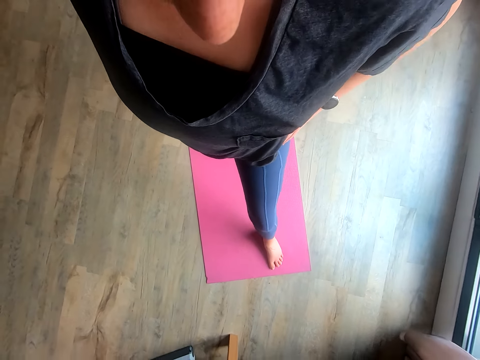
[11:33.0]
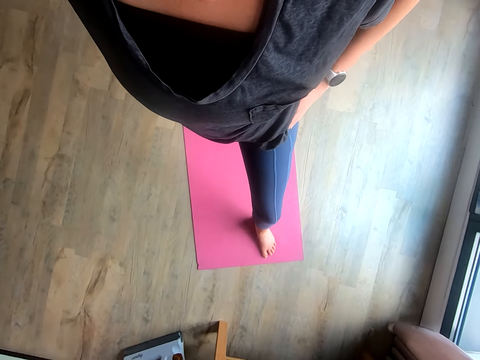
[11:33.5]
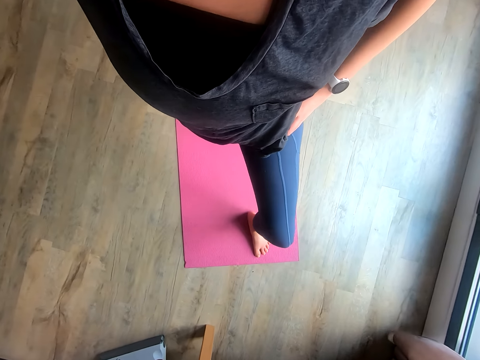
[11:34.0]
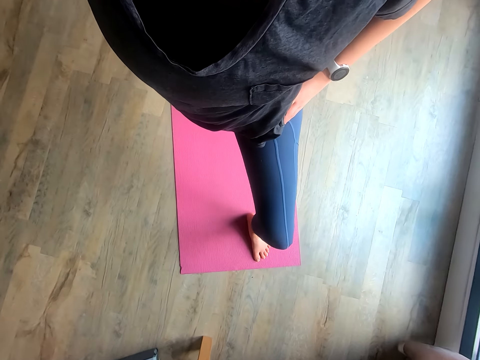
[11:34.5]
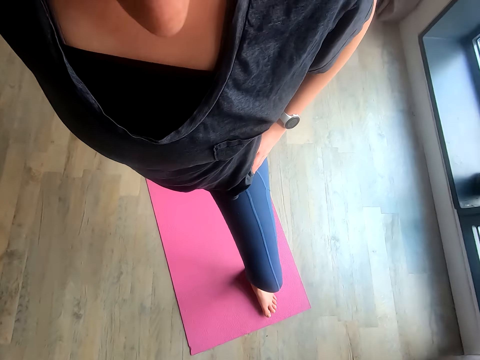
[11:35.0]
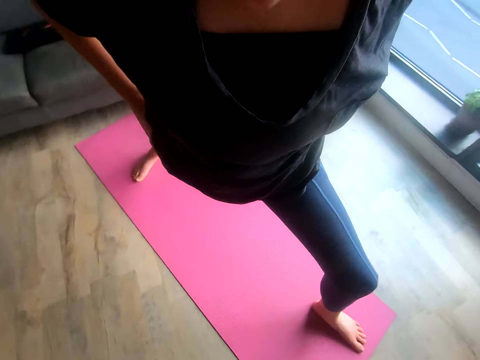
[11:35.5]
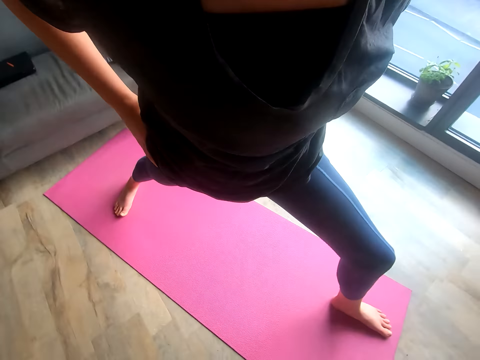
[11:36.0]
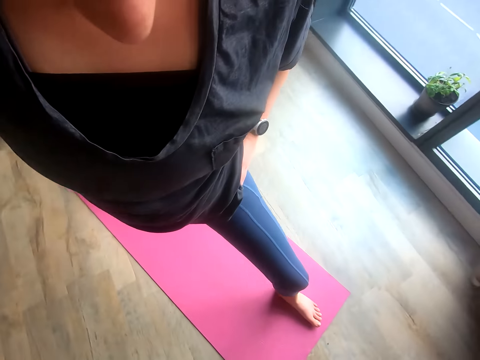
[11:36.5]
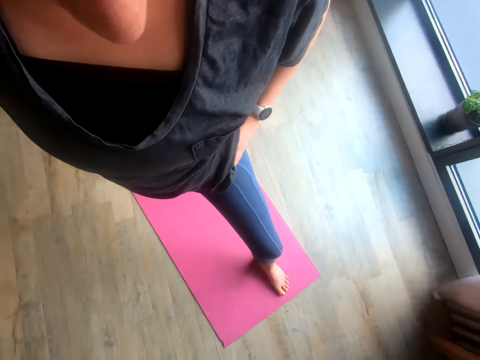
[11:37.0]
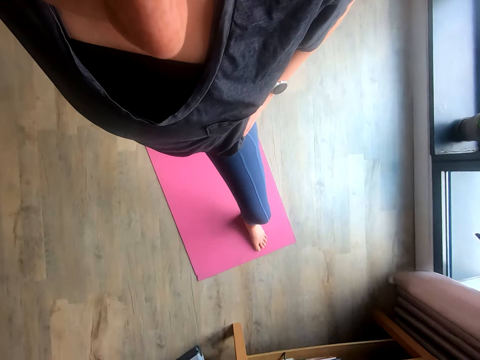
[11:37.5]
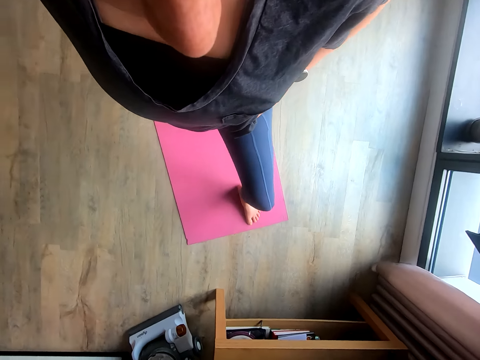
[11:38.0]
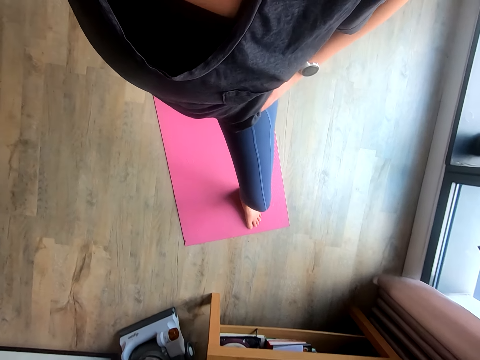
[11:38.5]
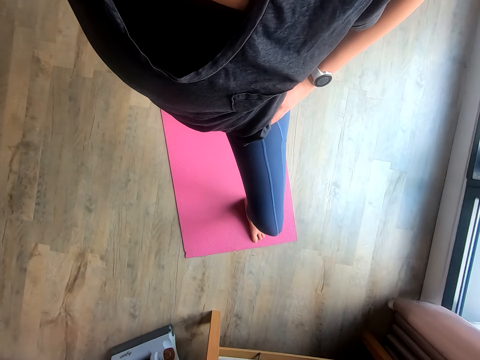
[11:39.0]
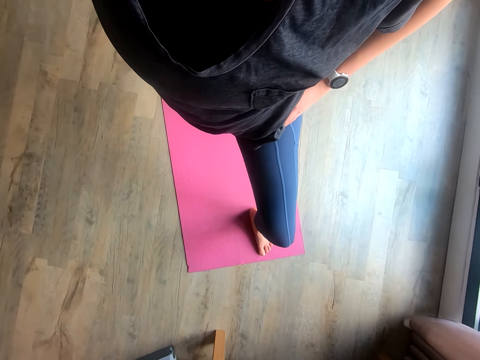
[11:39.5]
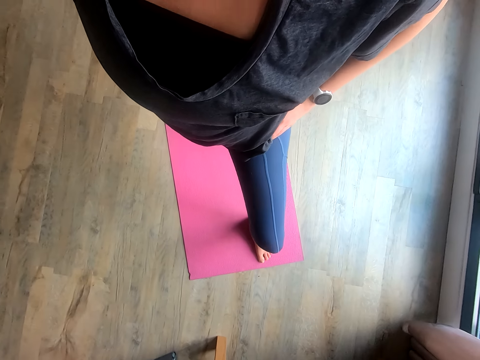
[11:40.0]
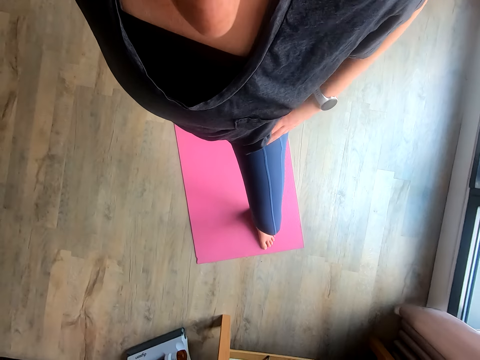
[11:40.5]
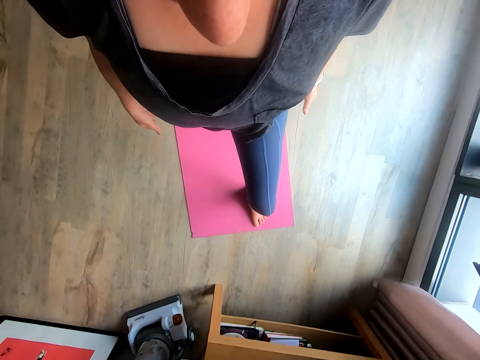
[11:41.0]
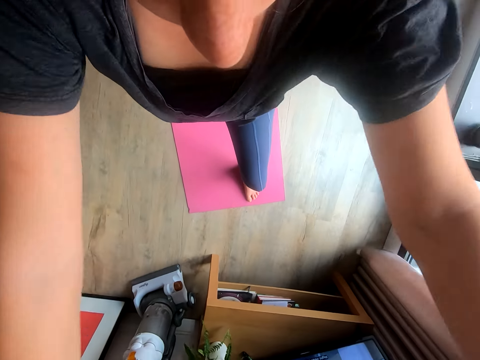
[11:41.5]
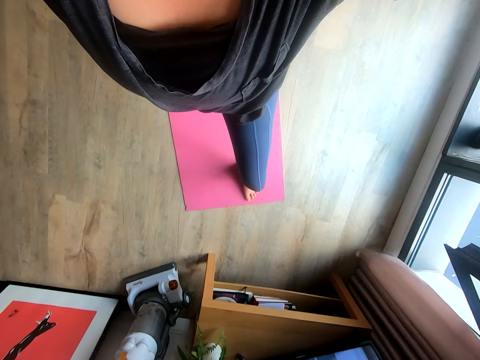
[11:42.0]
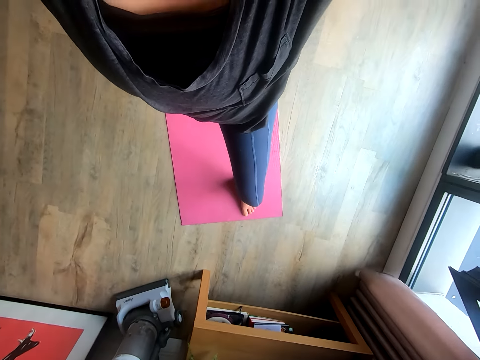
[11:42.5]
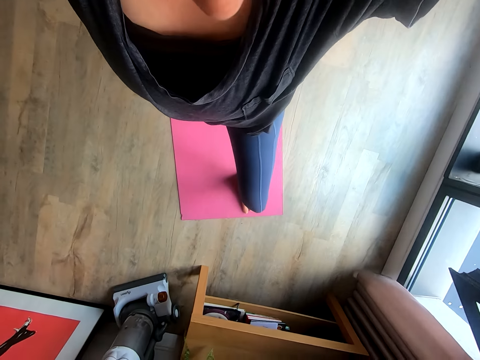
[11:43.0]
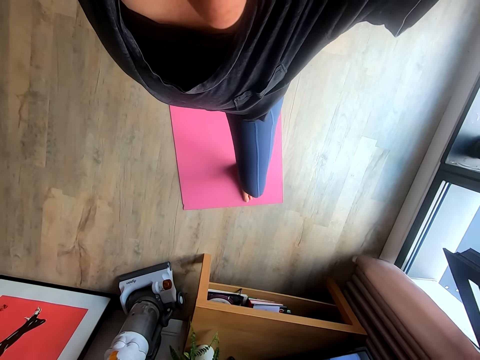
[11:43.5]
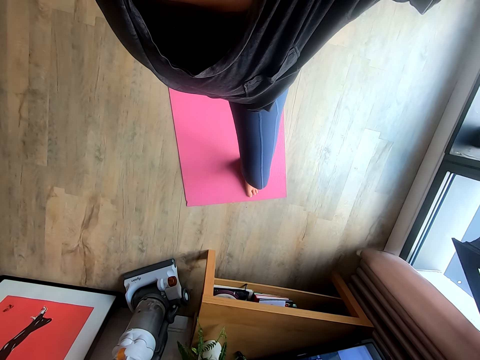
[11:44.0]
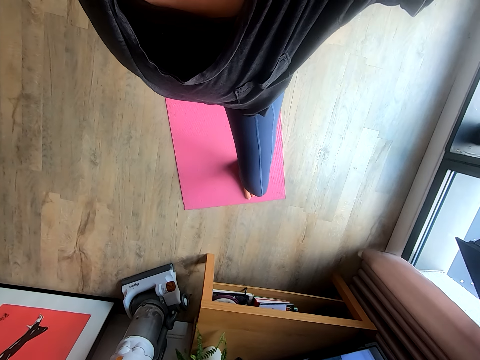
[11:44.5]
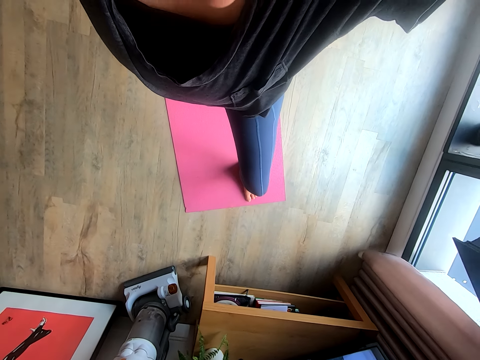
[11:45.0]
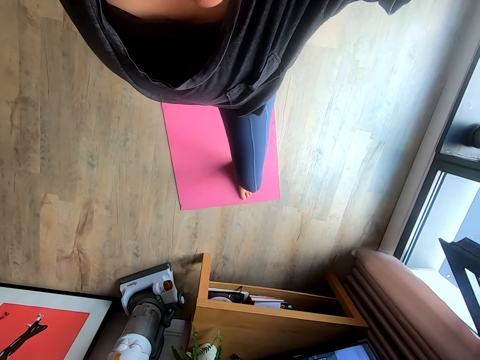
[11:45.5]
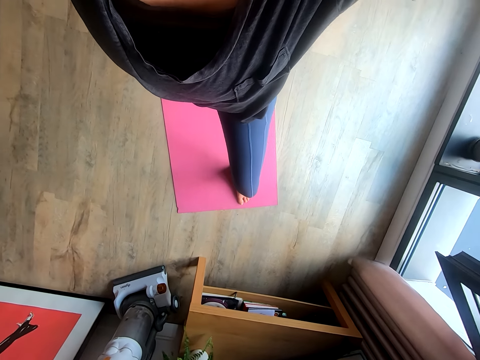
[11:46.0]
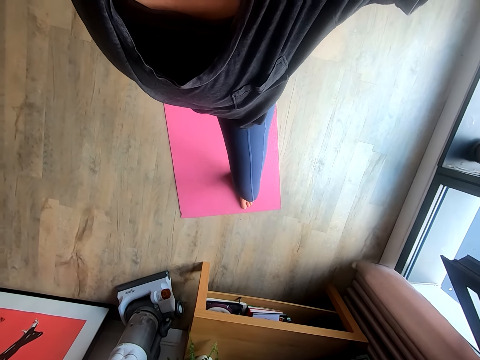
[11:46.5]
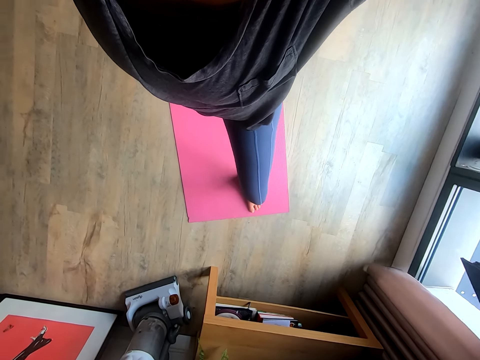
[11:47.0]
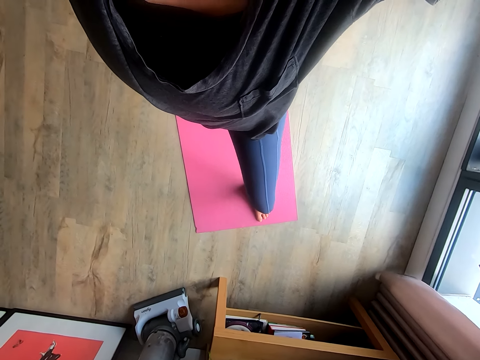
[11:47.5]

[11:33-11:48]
The camera wearer raises her hand.

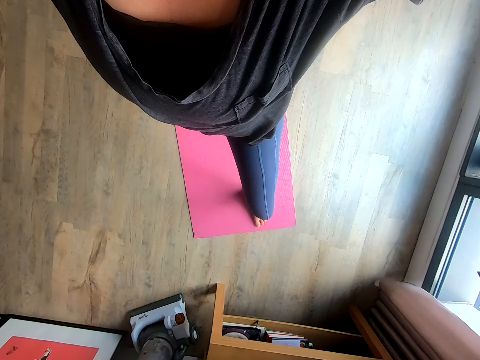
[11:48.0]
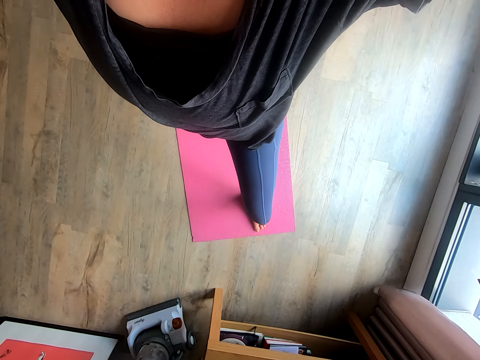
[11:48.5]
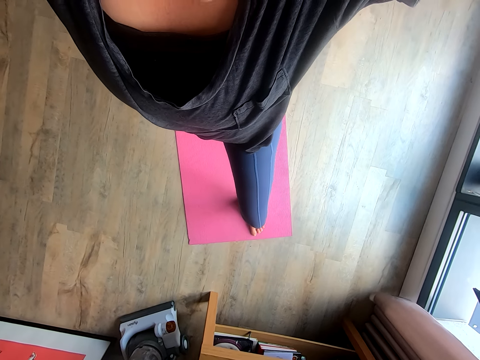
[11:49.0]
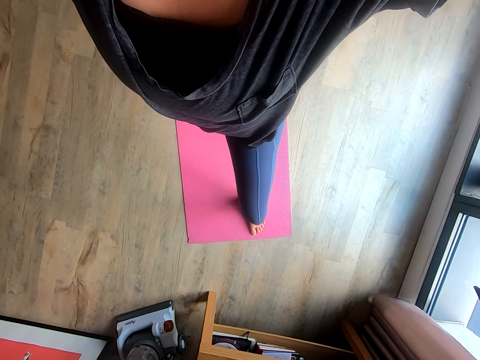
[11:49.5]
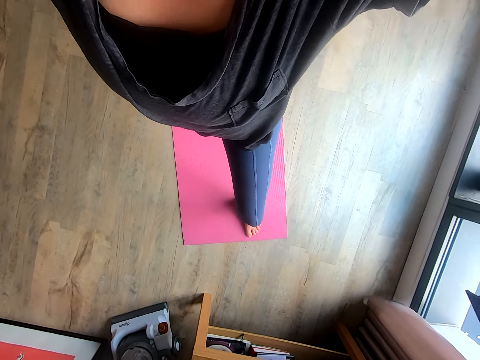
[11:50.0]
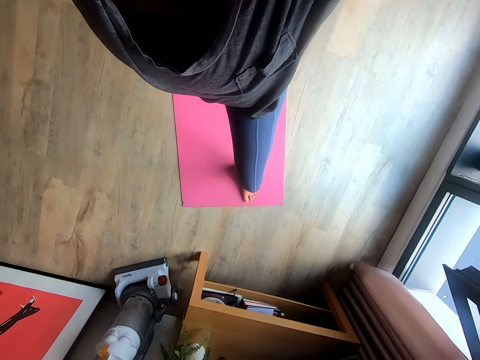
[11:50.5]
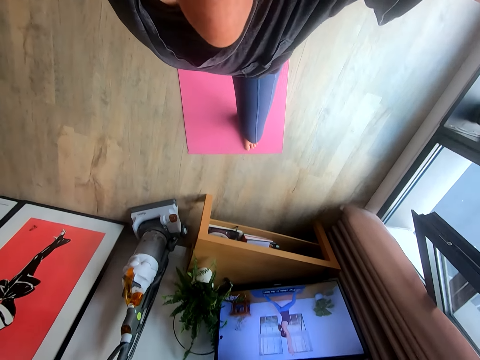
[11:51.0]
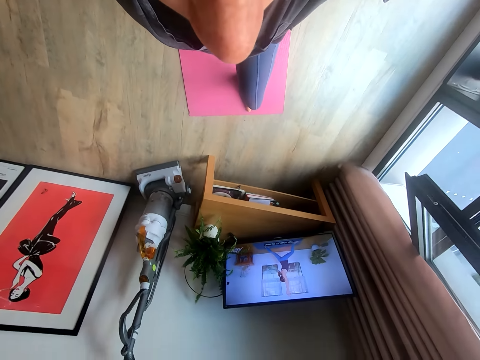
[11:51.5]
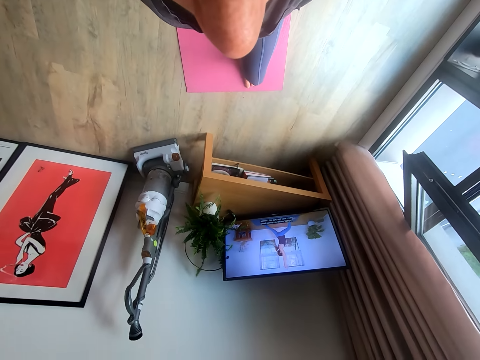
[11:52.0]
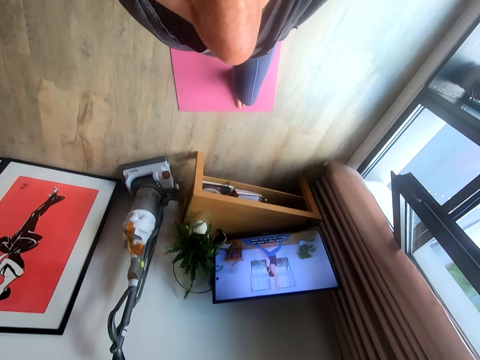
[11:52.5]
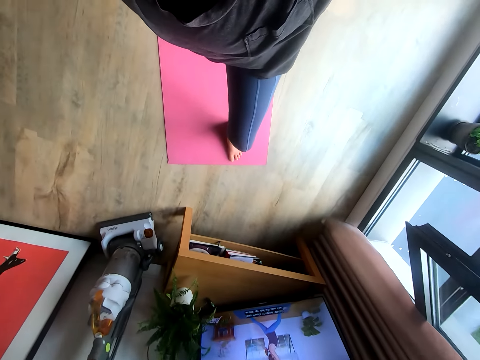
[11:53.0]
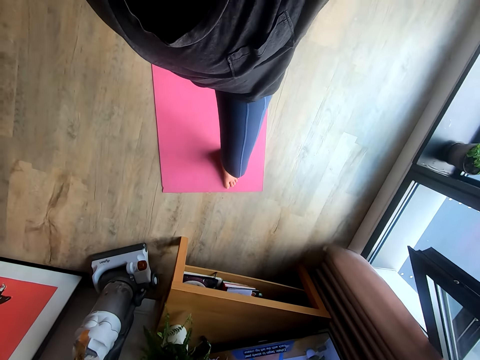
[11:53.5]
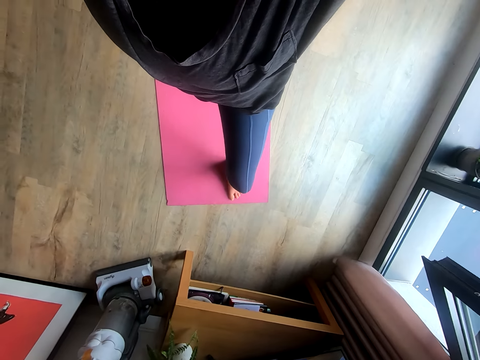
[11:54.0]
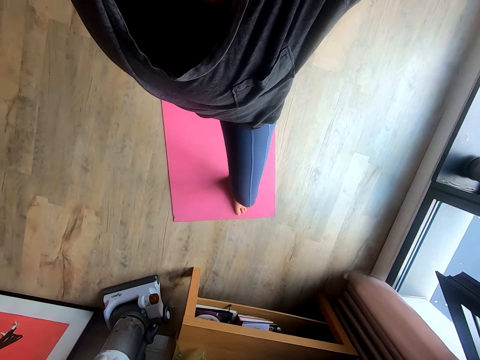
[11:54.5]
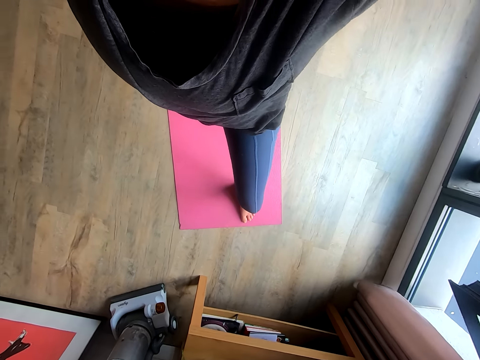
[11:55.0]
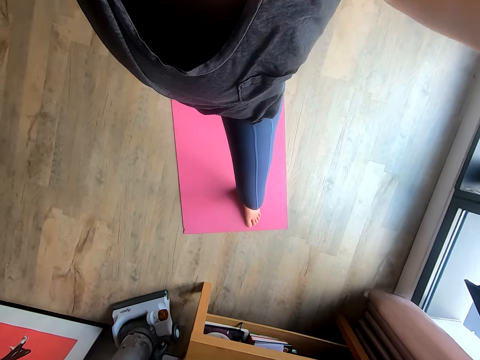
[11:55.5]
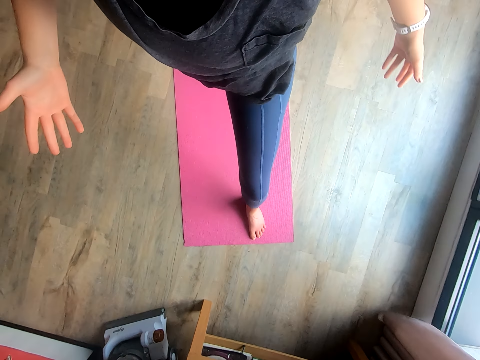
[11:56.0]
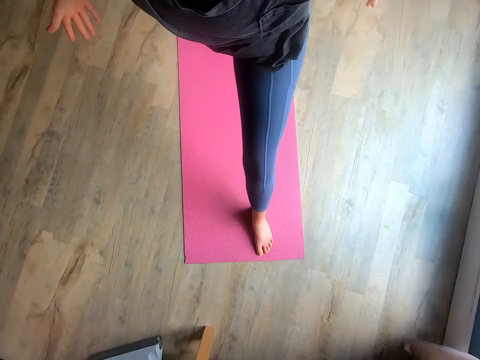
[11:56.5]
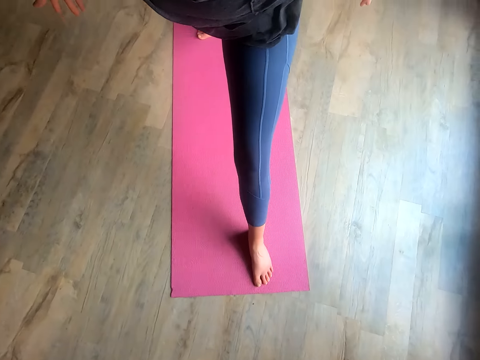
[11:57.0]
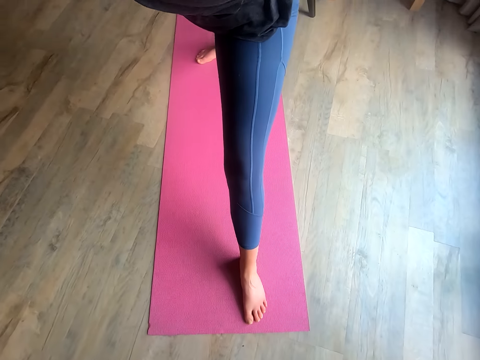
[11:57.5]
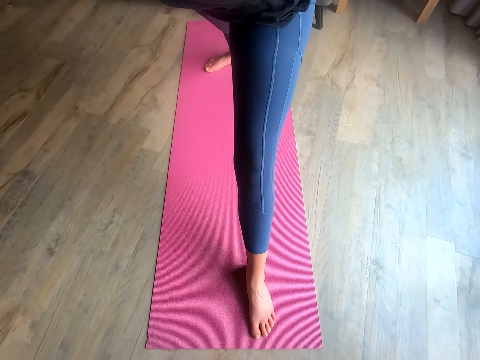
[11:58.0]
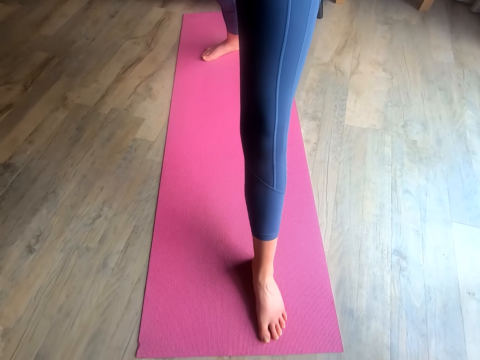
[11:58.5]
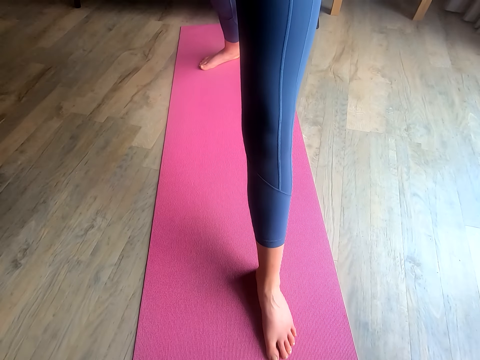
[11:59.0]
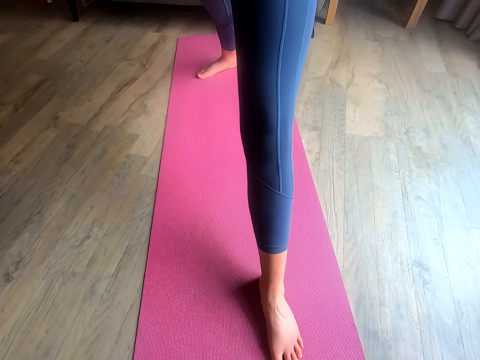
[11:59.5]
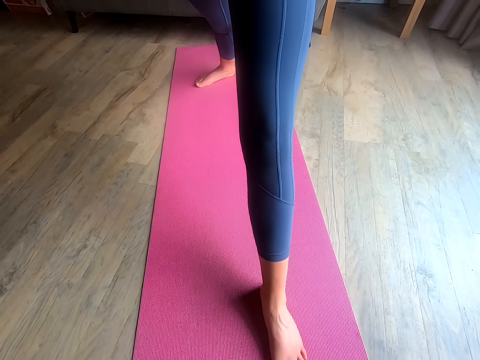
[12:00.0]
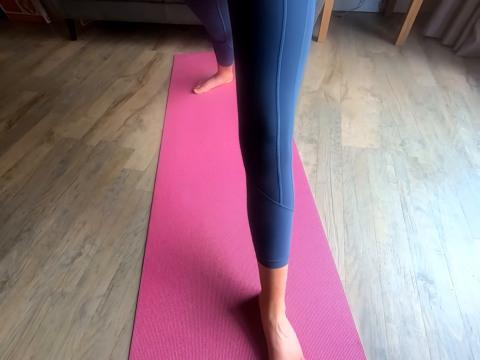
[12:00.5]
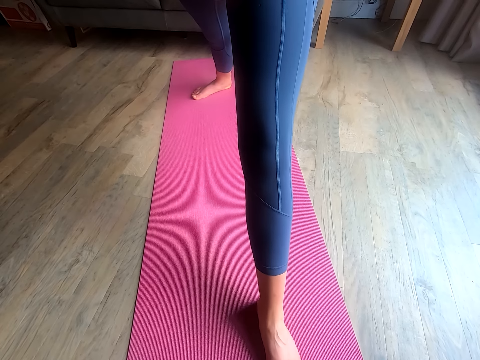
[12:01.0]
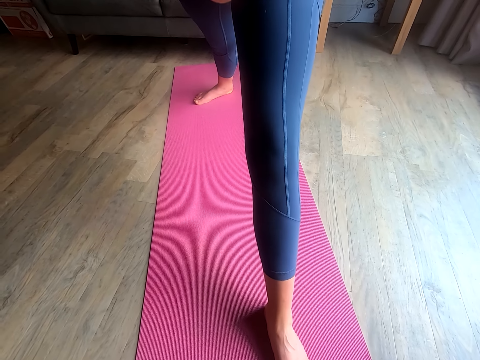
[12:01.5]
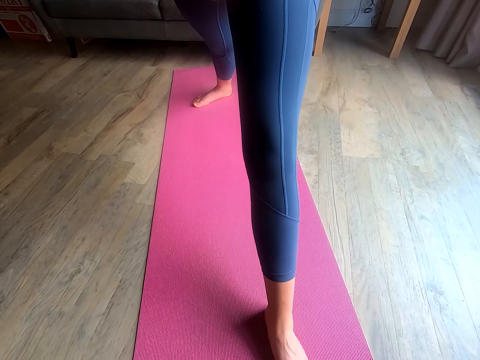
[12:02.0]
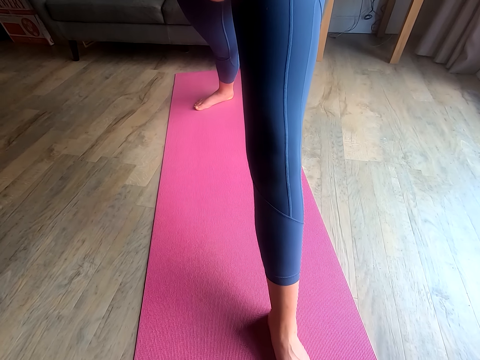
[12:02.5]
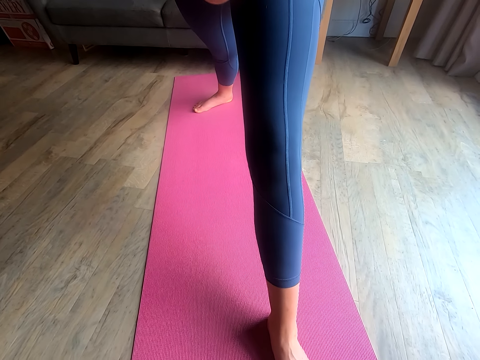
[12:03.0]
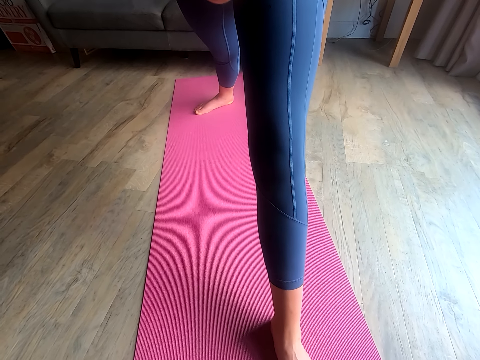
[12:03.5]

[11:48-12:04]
The camera wearer lowers her hand.
